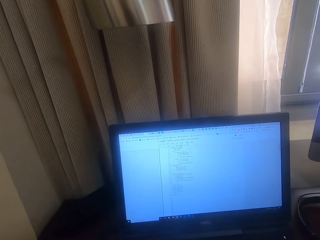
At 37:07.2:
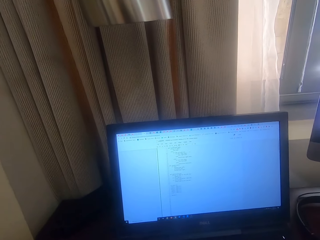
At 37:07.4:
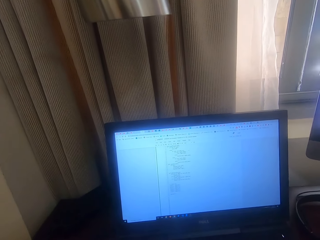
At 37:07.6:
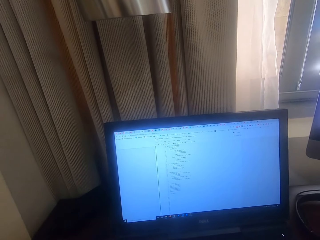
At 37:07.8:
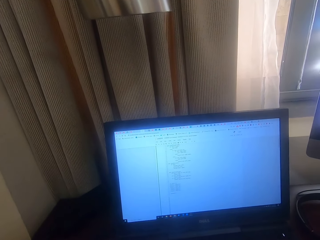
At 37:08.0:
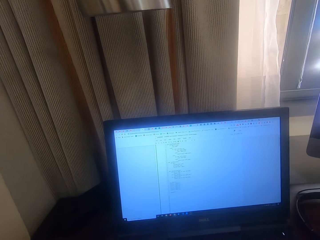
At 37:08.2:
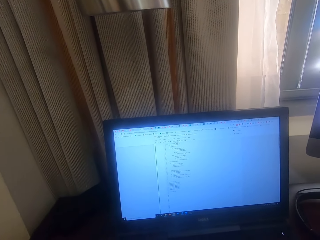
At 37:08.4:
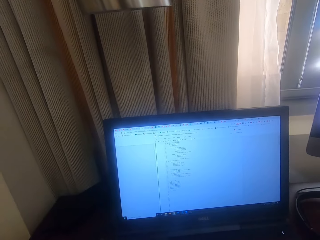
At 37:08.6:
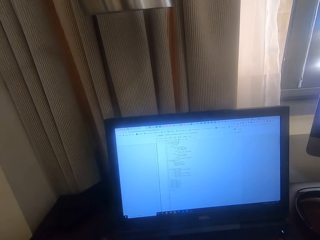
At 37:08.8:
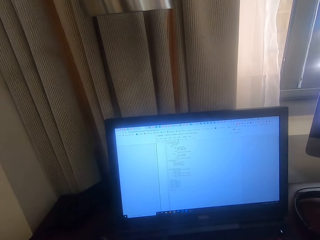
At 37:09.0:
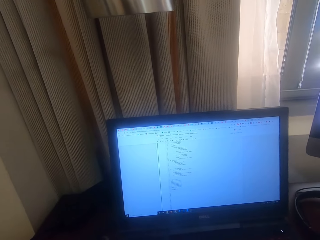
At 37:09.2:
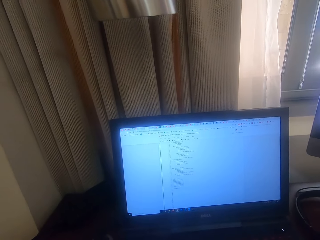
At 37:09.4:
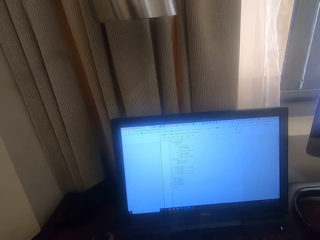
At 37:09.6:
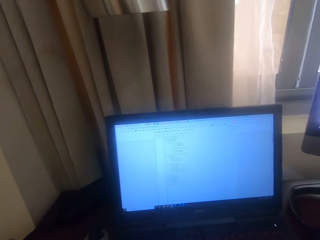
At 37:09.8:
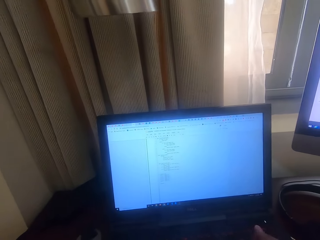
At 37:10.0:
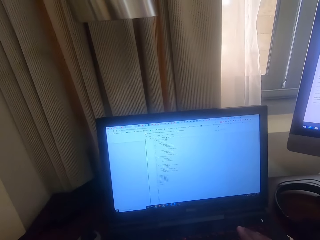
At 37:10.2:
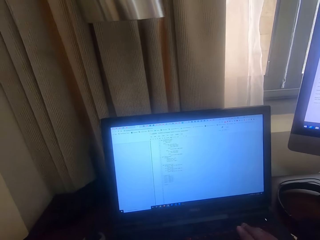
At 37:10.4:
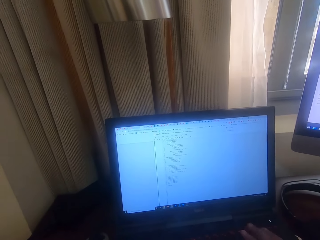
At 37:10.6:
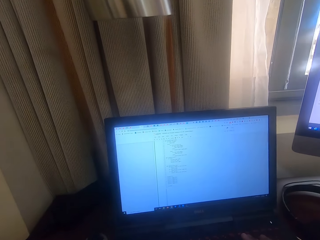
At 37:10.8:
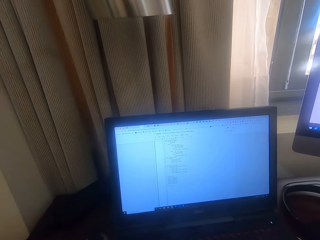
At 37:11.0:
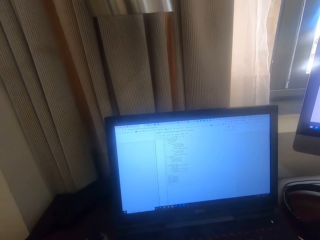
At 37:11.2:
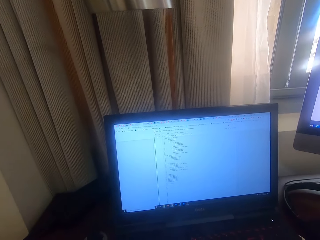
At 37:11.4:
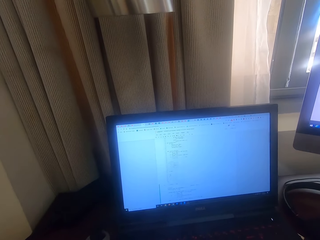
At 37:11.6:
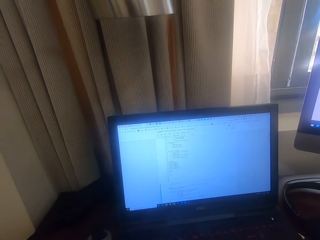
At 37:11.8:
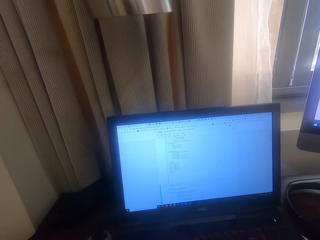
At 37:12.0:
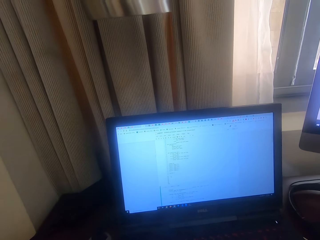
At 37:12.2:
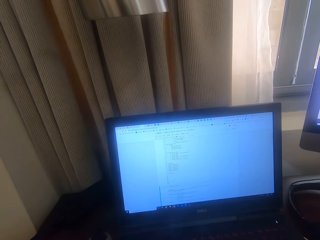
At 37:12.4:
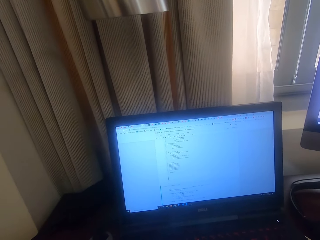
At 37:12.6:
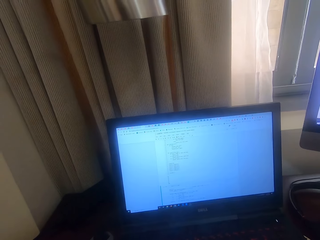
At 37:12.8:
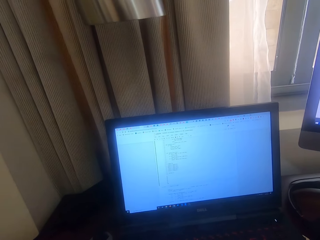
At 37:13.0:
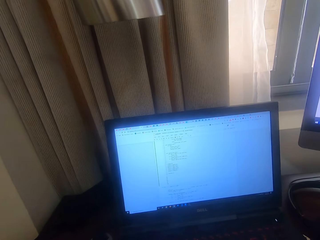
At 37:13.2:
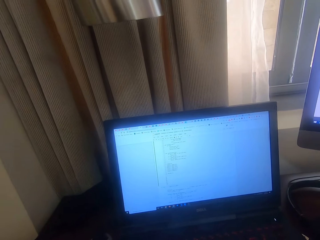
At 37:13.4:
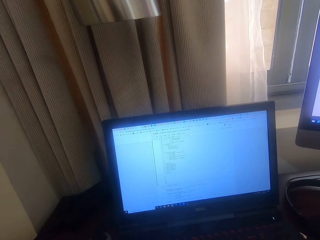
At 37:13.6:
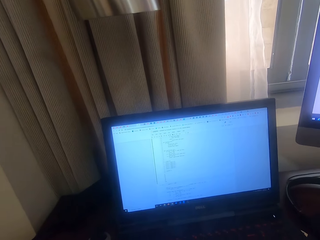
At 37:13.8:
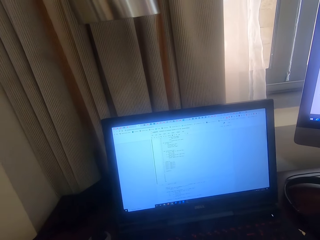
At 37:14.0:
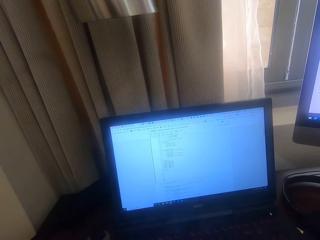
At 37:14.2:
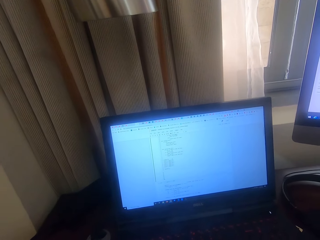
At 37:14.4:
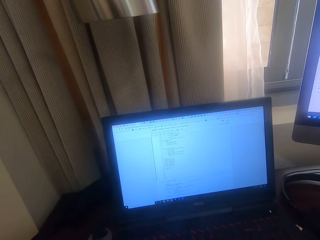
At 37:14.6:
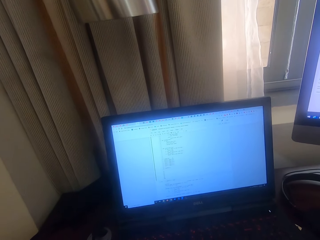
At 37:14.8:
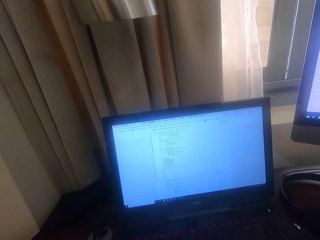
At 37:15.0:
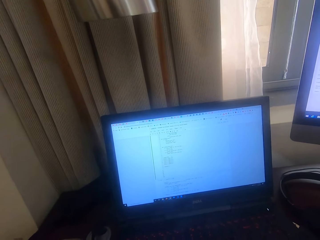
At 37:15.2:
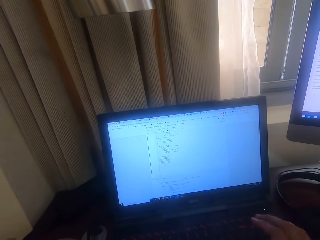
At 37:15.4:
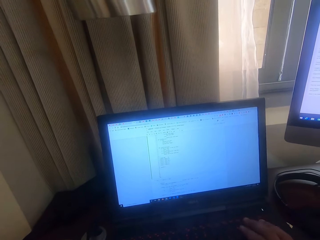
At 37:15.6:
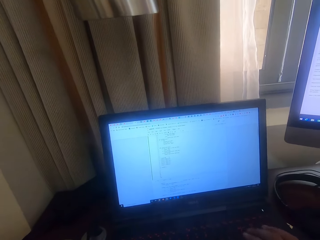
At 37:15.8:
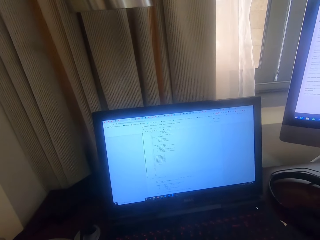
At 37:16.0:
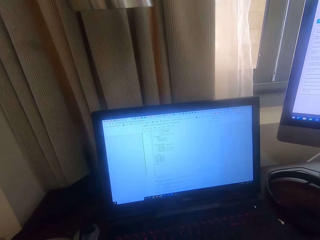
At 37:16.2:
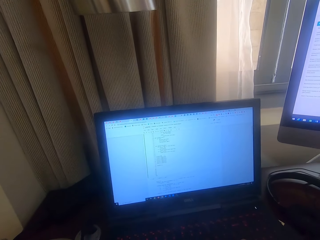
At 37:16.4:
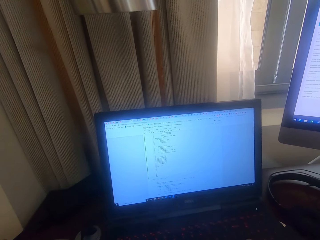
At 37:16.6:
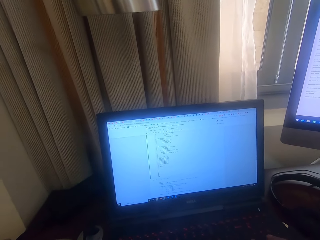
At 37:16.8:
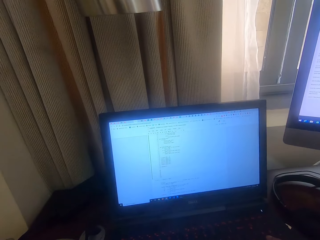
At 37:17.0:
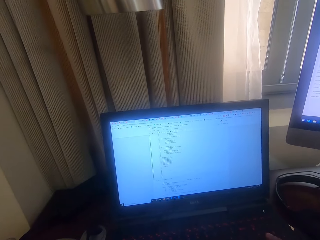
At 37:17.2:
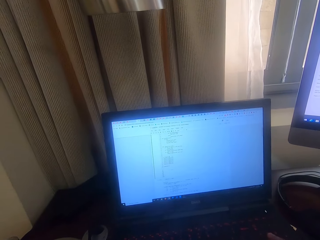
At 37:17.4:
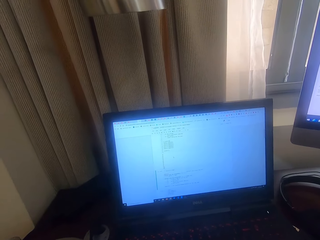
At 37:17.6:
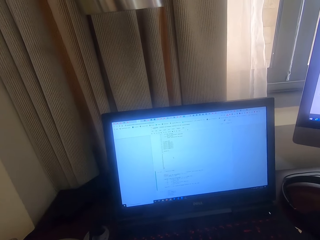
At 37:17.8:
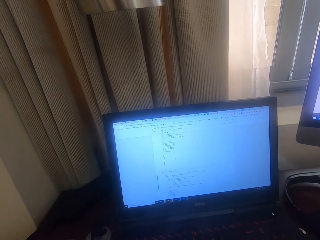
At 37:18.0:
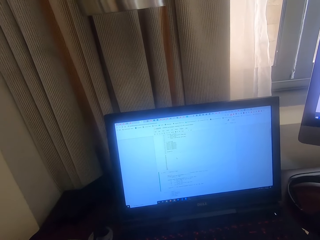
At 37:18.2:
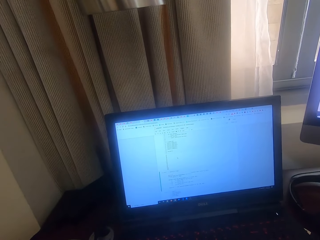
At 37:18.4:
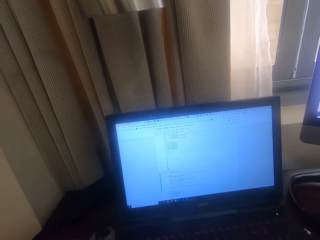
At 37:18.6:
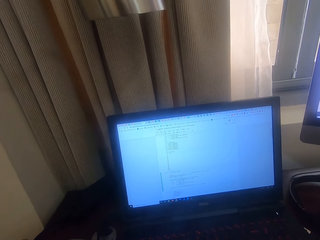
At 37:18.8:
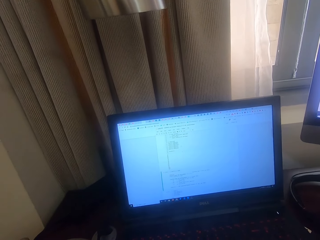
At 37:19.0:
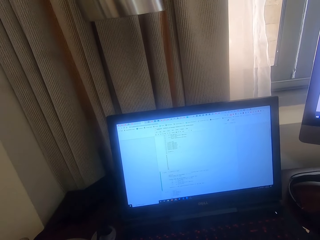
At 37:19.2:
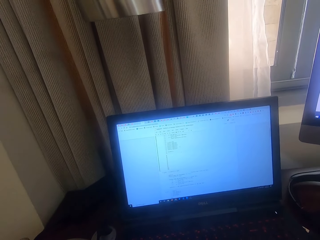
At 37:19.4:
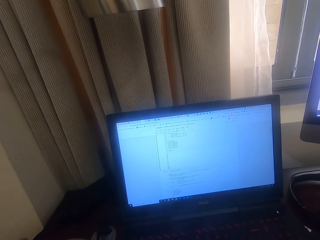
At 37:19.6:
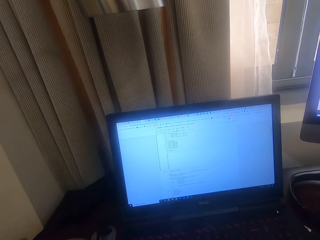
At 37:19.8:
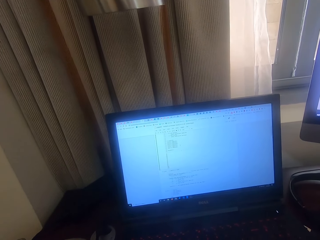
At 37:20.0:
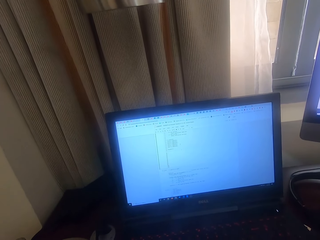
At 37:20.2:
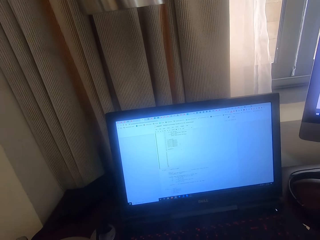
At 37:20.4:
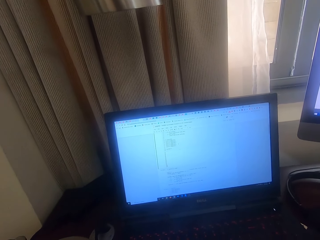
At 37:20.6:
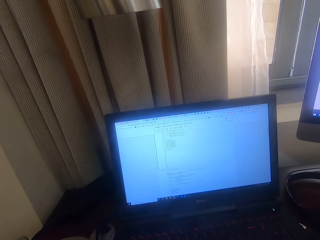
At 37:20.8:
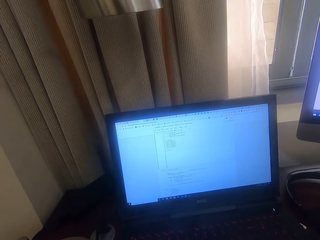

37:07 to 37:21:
The camera wearer types on the laptop. They operate the laptop. They type on the laptop. They operate the laptop.

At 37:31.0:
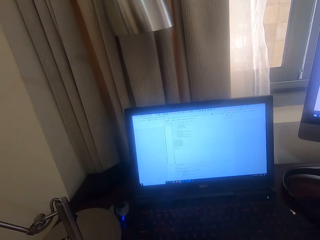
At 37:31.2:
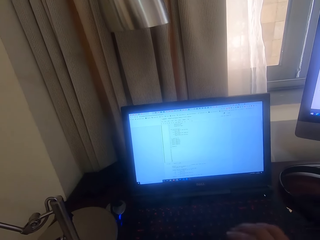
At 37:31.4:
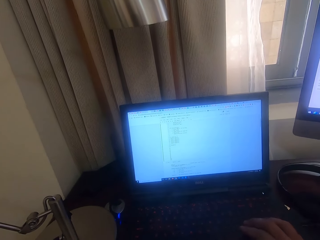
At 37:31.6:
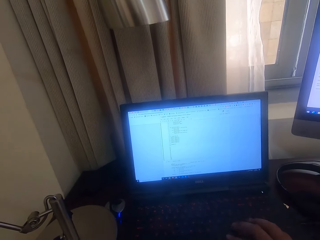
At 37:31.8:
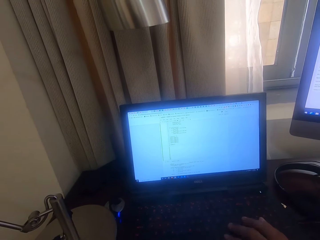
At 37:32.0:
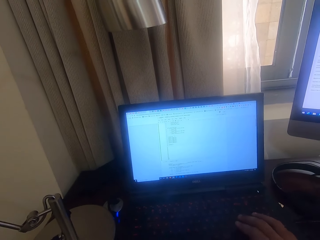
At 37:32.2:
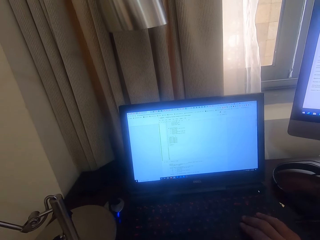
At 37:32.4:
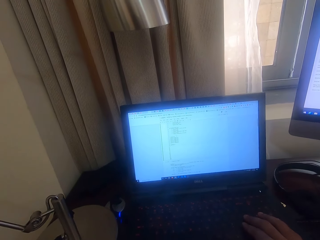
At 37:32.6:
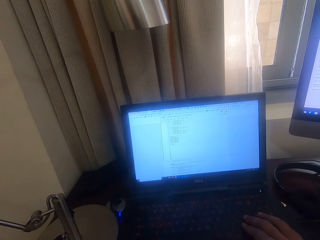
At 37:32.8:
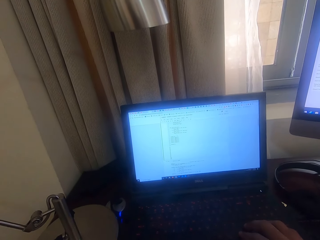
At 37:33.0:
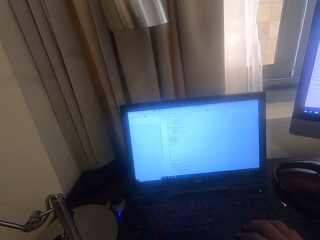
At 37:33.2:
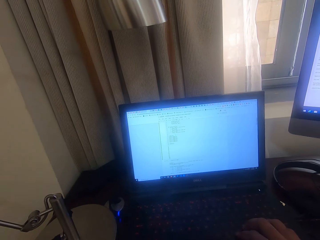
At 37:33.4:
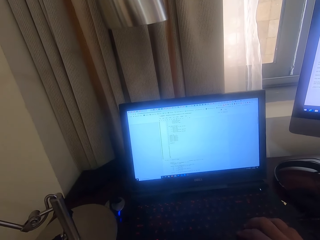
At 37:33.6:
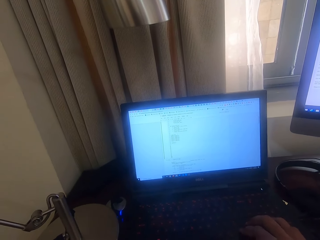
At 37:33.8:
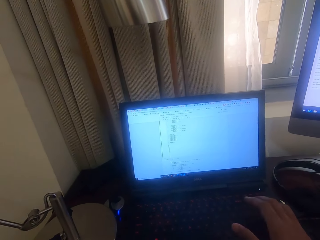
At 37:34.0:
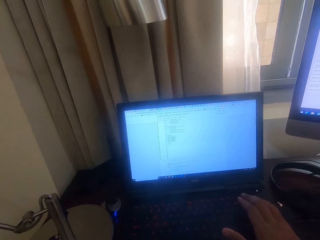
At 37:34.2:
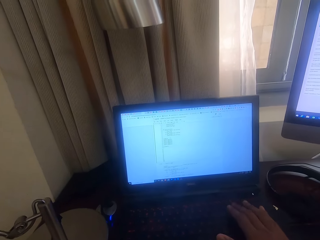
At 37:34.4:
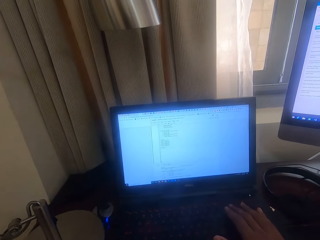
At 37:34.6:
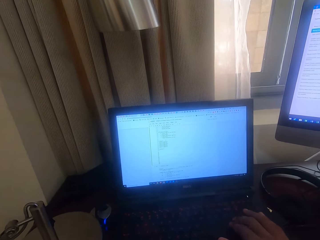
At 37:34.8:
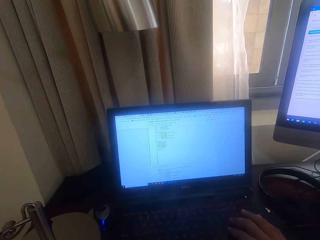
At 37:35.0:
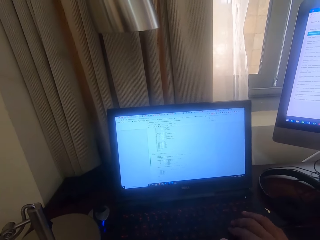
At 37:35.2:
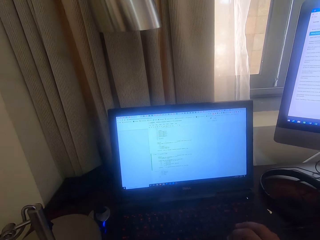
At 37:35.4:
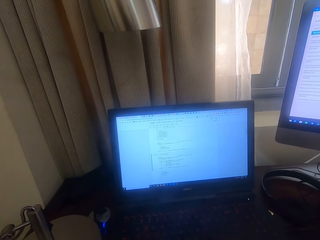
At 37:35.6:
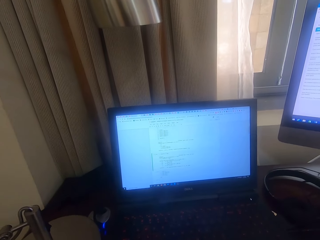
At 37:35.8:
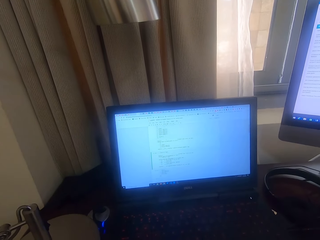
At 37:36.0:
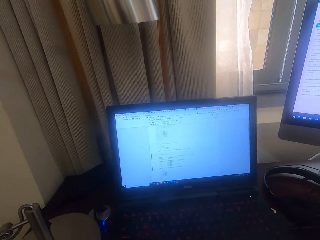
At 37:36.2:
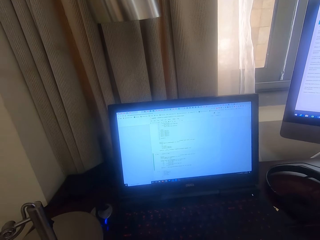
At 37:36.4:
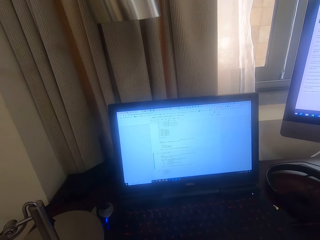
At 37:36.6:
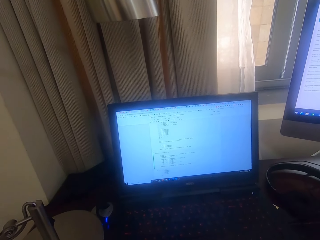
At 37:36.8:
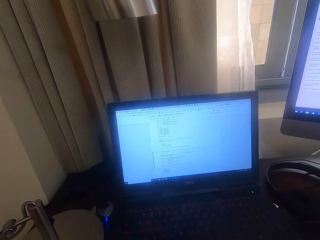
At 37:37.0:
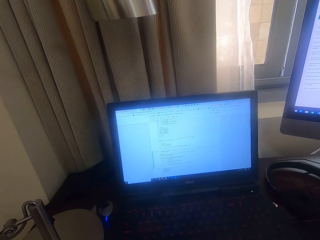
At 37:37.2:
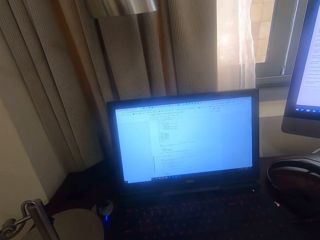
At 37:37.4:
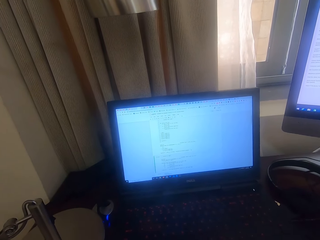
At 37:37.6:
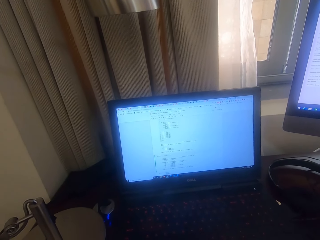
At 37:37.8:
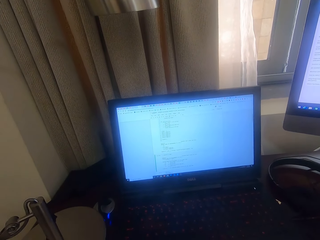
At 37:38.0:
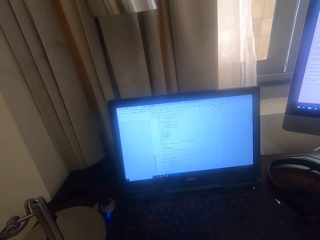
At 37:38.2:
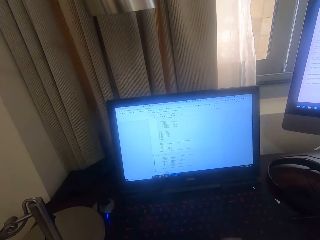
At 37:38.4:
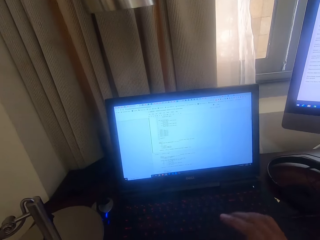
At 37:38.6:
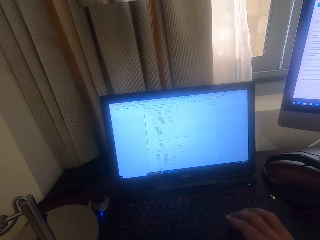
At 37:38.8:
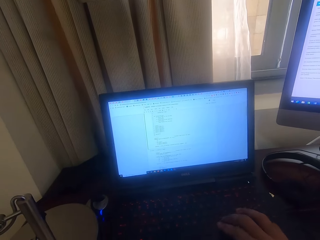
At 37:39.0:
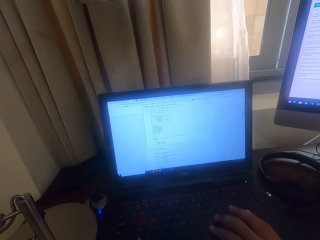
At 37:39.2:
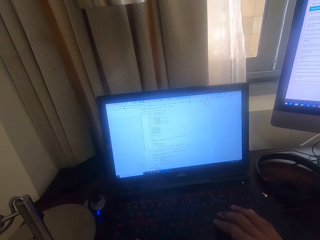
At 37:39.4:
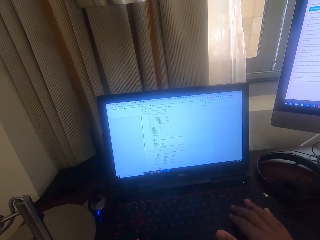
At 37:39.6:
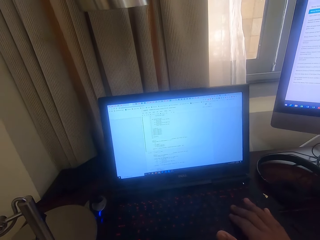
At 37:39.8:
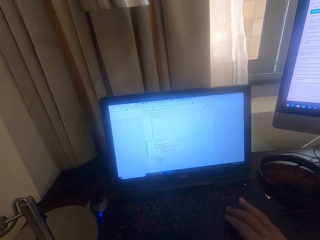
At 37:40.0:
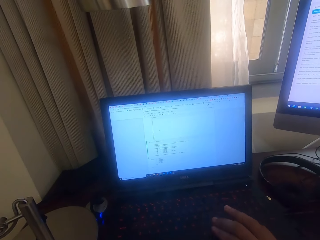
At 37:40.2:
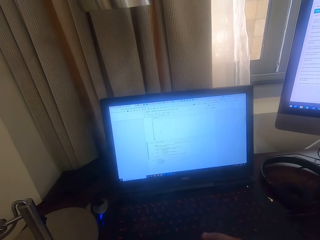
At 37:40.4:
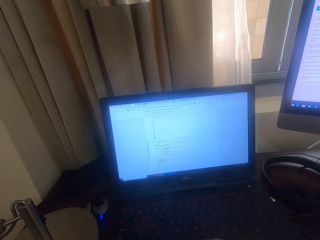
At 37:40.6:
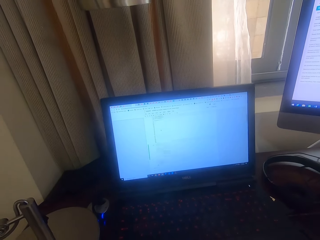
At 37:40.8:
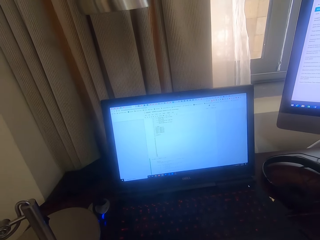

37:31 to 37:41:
The camera wearer types on the laptop. They hold a mouse. They look at the laptop. They scroll a desktop screen. They type on the laptop.
